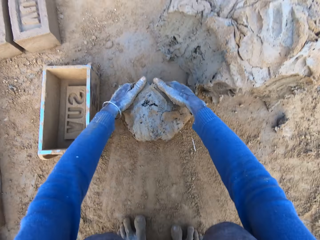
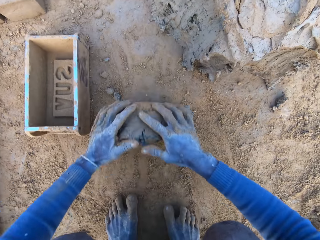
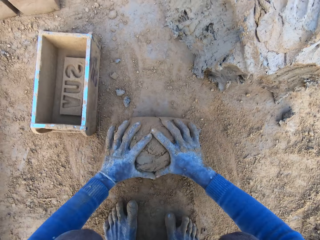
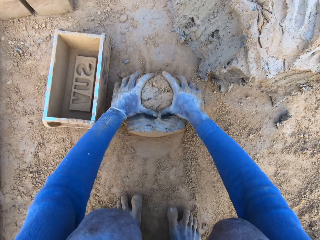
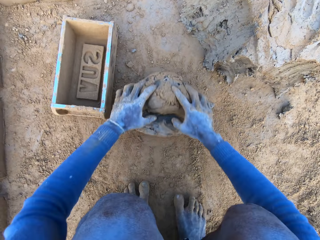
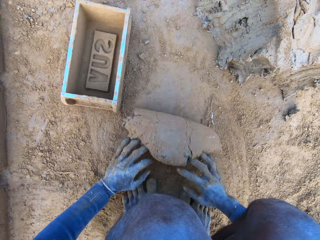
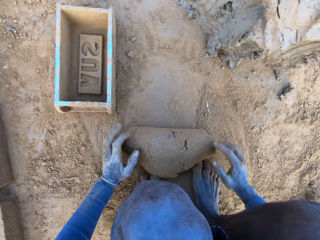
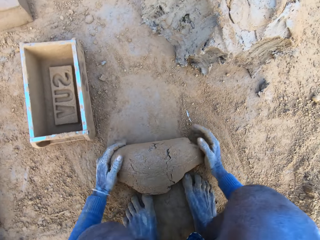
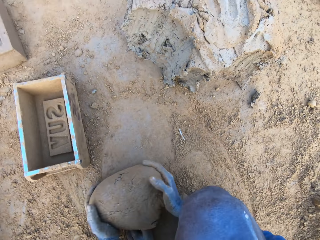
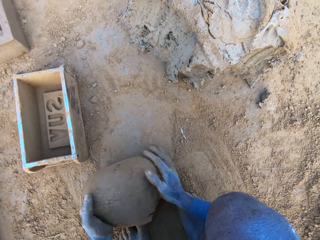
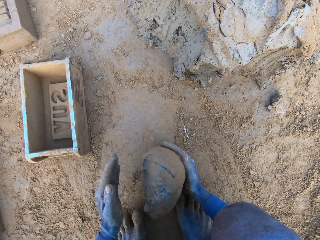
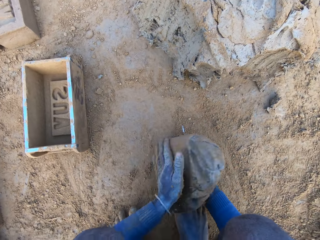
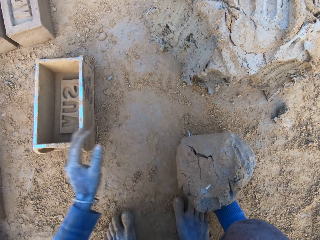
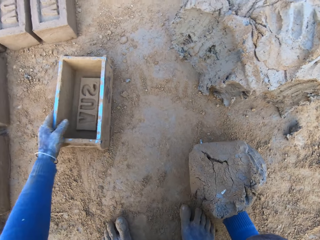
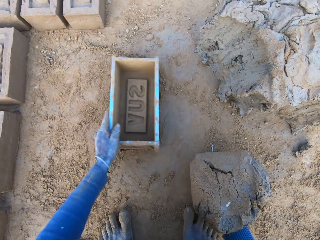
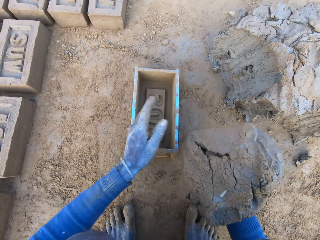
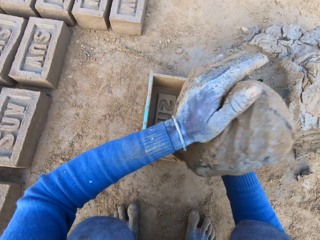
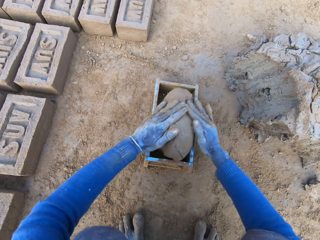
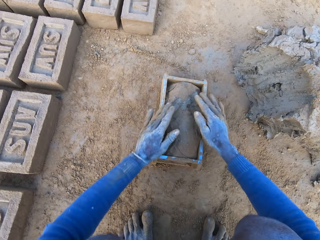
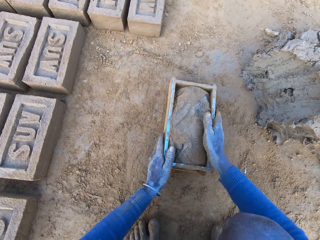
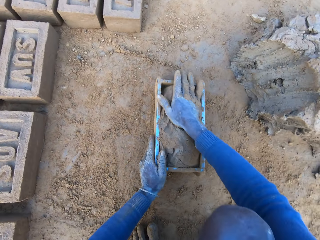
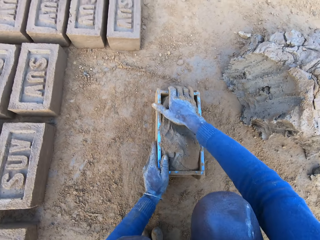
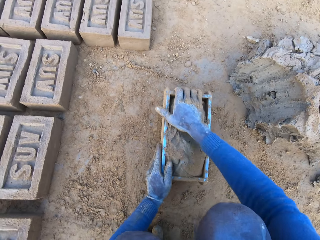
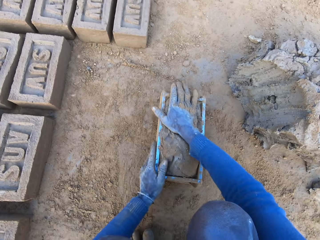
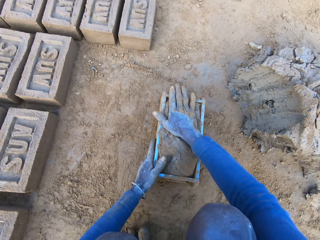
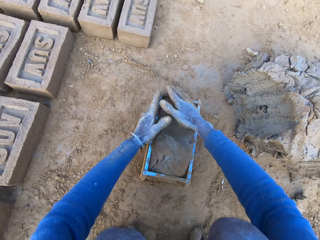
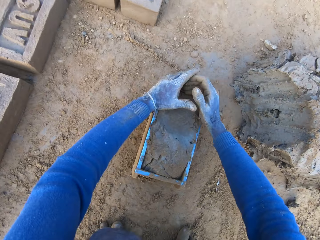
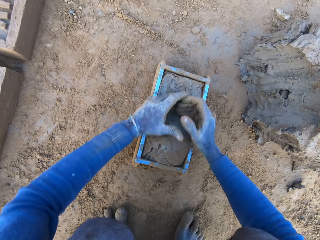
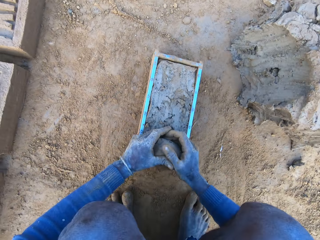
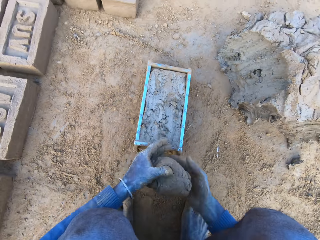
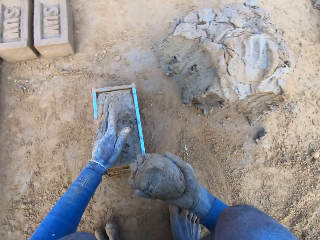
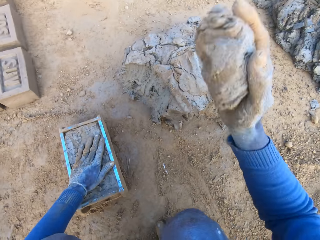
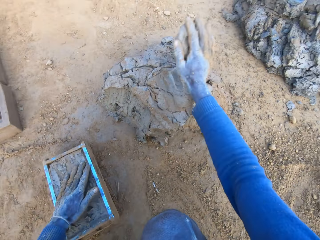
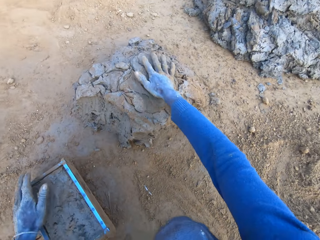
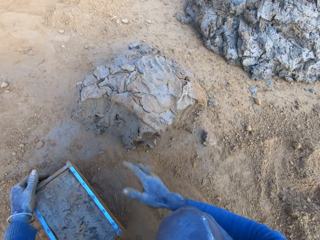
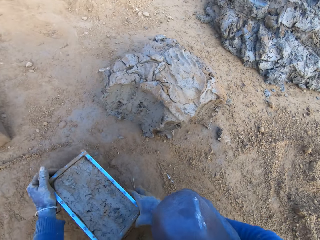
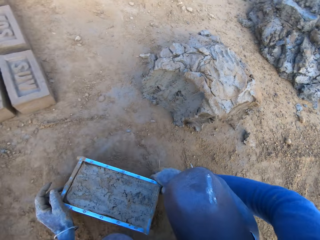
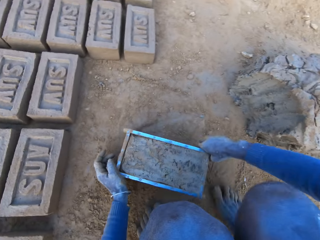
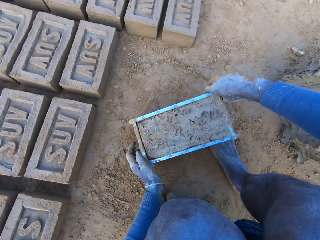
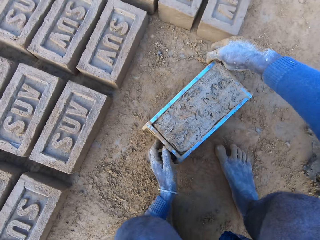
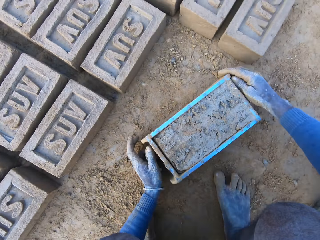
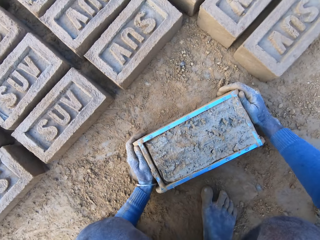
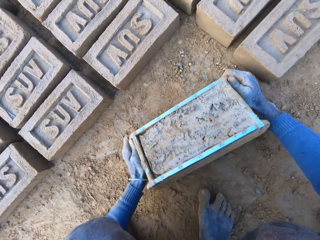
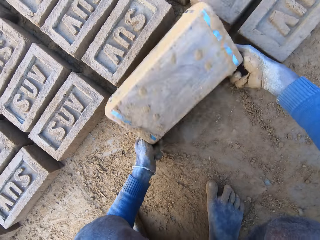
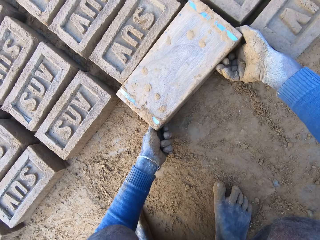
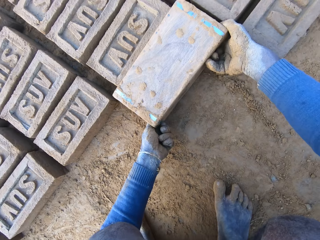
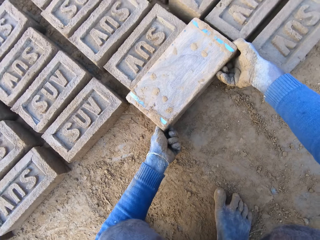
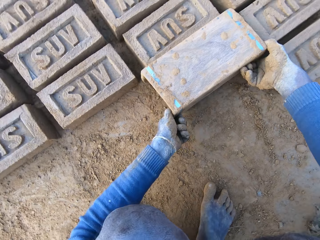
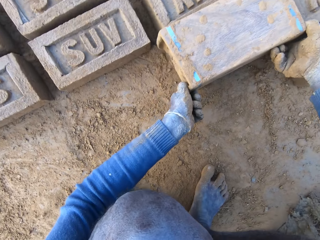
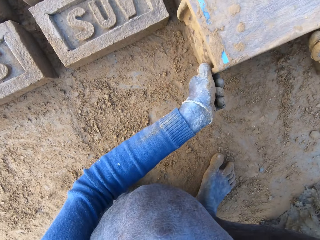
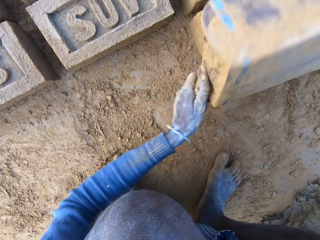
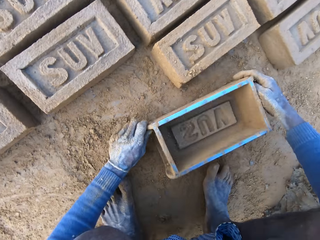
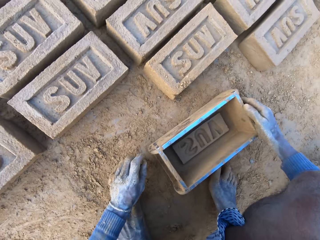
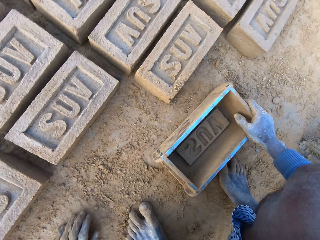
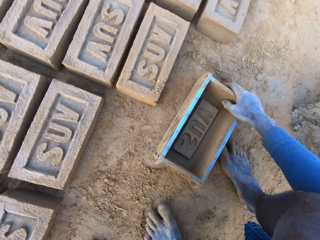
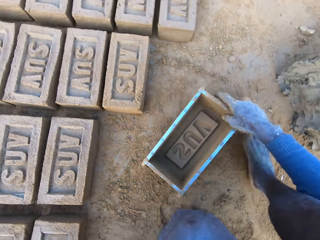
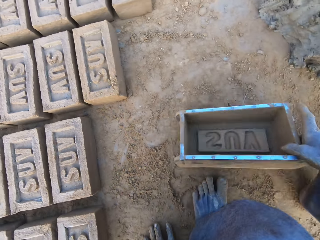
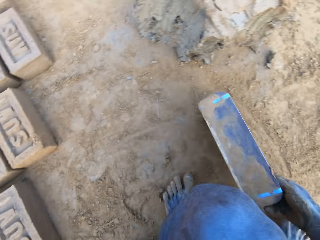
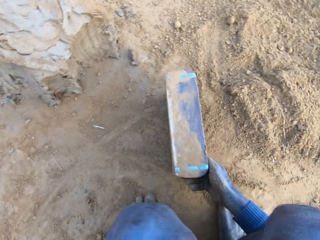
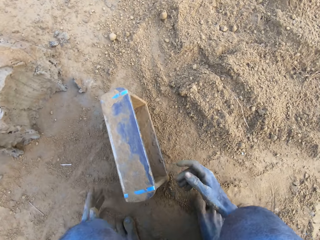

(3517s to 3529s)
The camera wearer rolls clay mixture on the ground. He adjusts some mortar on the ground. He lifts up the clay mixture. He packs the mortar on the ground with his hands. He picks up the brick molder or brick mould with his left hand. He lifts up the clay mixture and drops the clay mixture into the brick mould. He slams the brick mould on the ground. He adjusts the mortar inside the brick molder. He removes excess clay mixture in the brick mould, lifts up the clay mixture, throws the clay mixture in his hand on the clay mixture on the ground and drags the brick mould on the ground. He carries the brick molder with mortar with both hands. He turns the brick mould. He pours out the brick on the ground out of the brick molder. He lifts up the brick mould, drops the brick mould down on the ground and lifts up the brick mould.

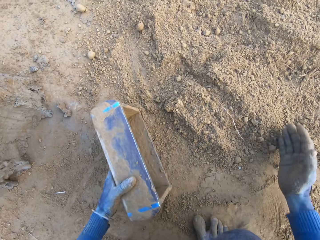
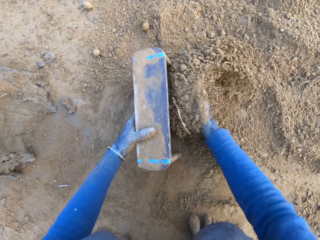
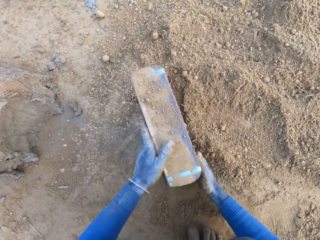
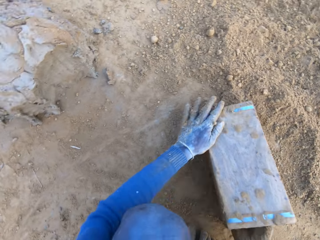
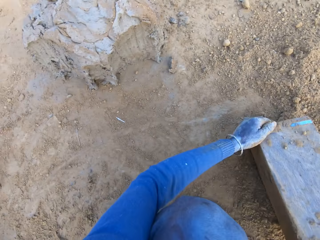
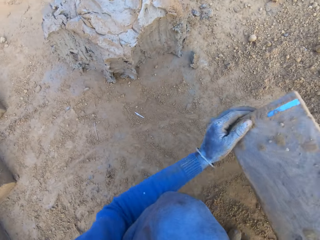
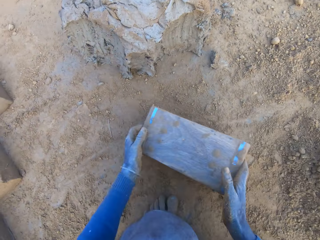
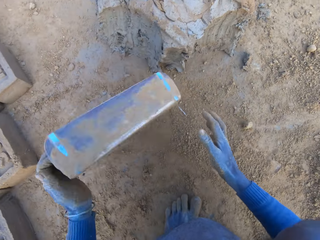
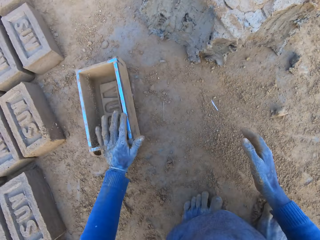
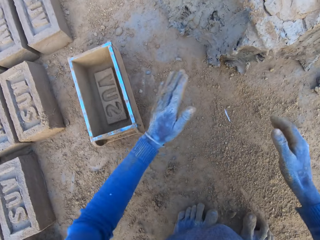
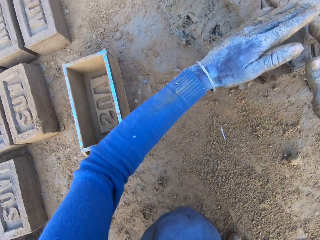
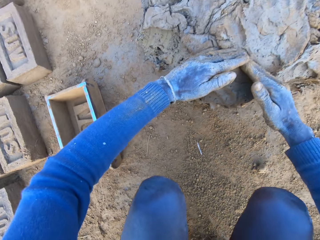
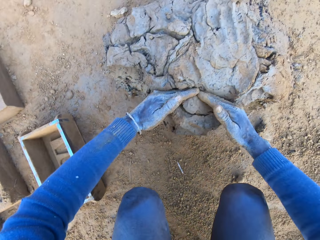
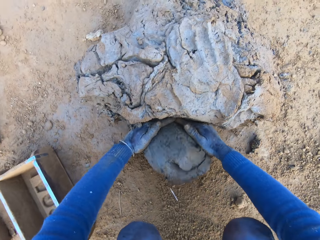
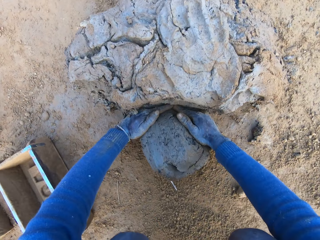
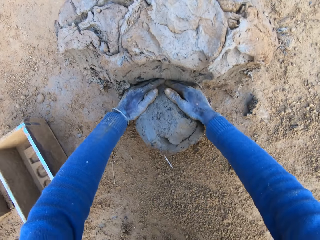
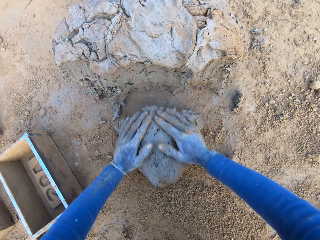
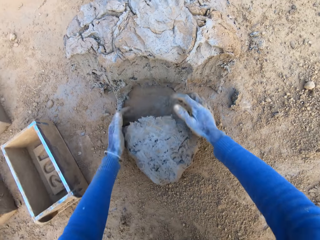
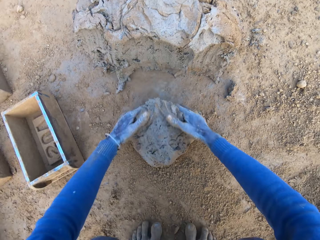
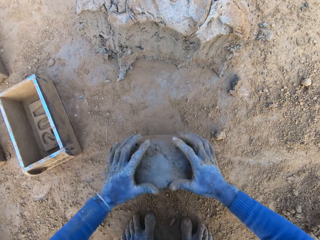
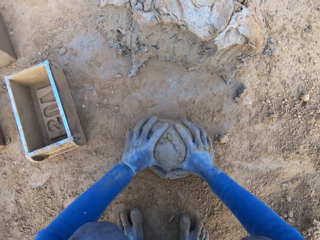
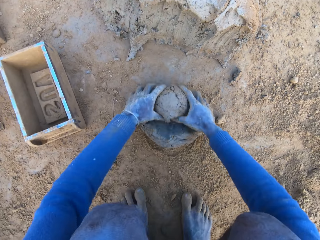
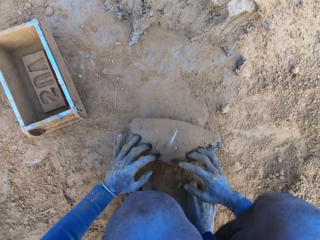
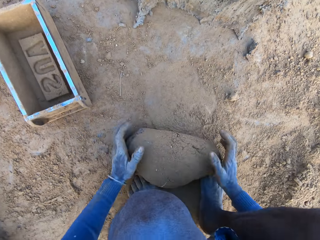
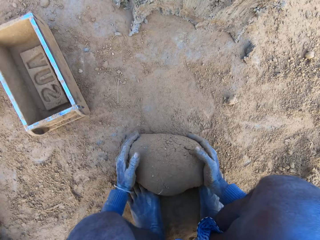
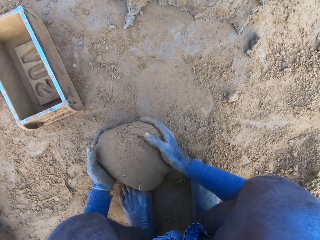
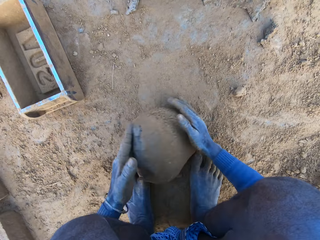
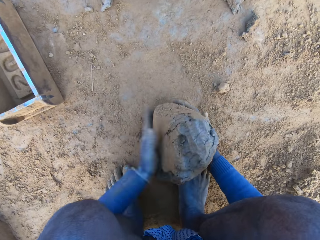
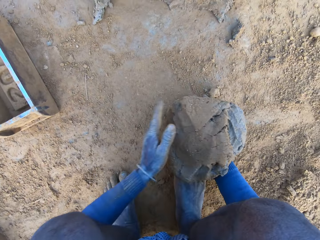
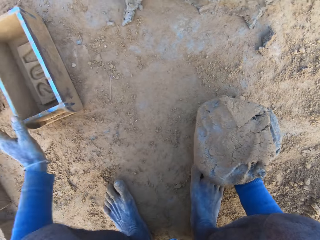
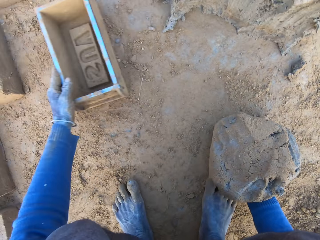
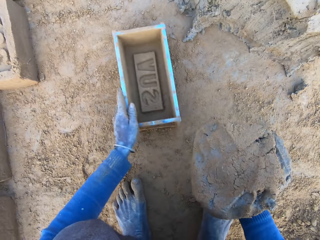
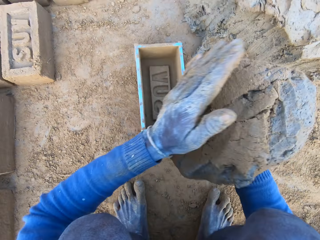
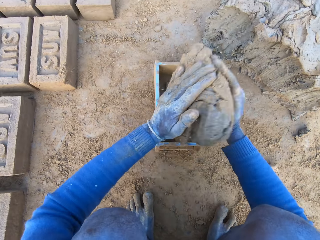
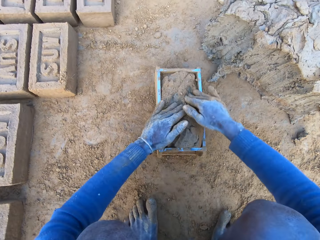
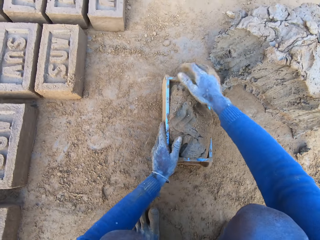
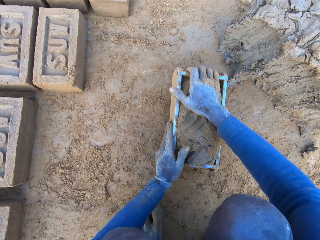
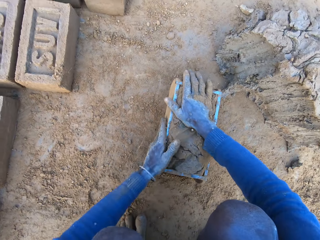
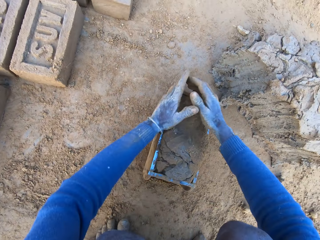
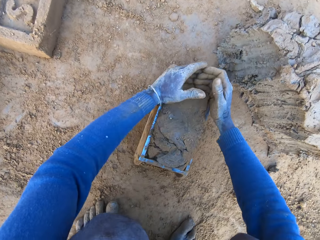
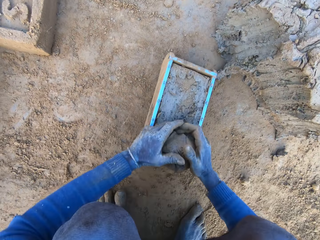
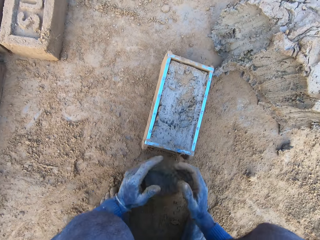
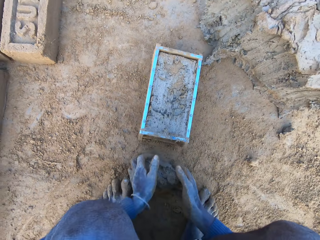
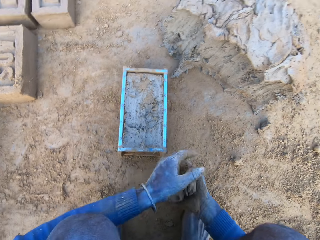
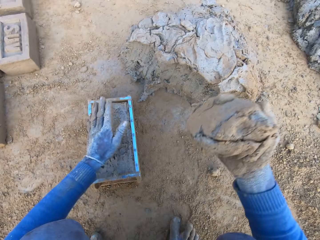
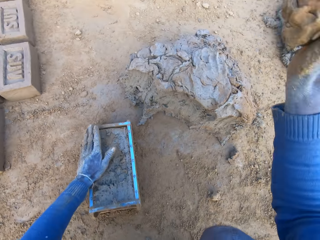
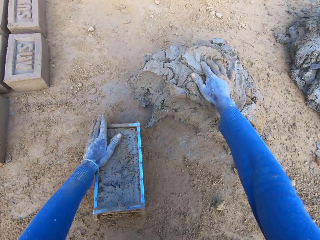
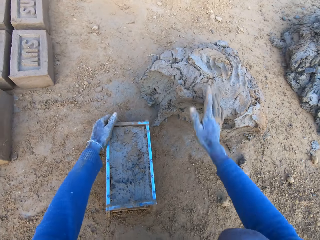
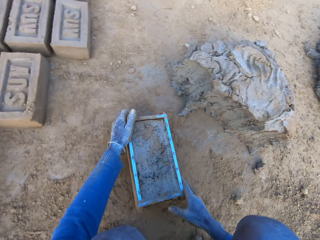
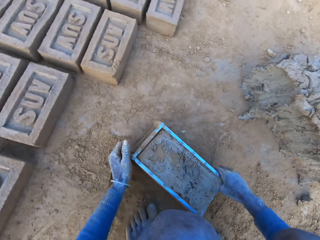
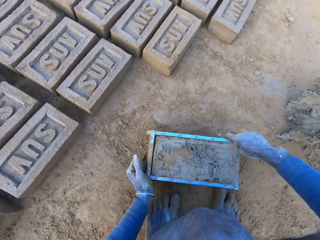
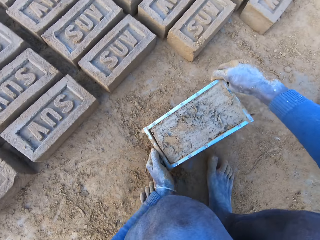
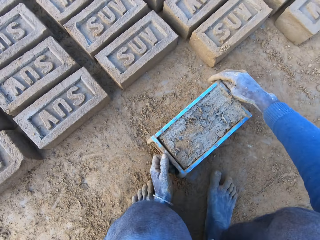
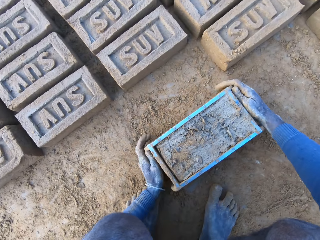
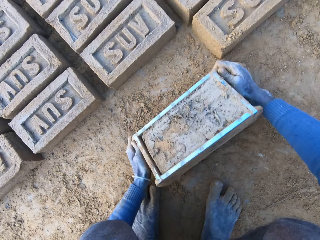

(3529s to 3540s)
The camera wearer collects sand into the brick mould or brick molder. He turns the brick mould and taps the brick mould on the ground. He pours out the sand in the brick molder. He throws the brick molder on one side on the ground with his hands. He collects clay mixture or mortar with his hands. He rolls the clay mixture on the ground. He adjusts the mortar on the ground. He lifts up the clay mixture. He packs the mortar on the ground with his hands. He picks up the brick molder with his left hand. He lifts up the clay mixture and drops the clay mixture into the brick mould. He slams the brick mould on the ground. He adjusts the mortar inside the brick molder. He removes excess clay mixture in the brick mould. He lifts up the clay mixture. He throws the clay mixture in his hand on the clay mixture on the ground. He drags the brick mould on the ground. He carries the brick molder with mortar with both hands.
